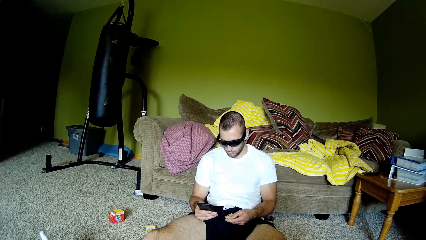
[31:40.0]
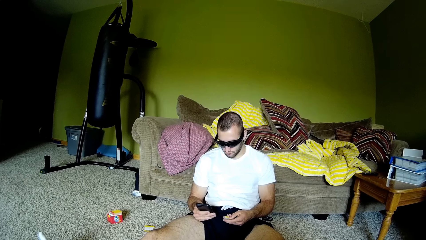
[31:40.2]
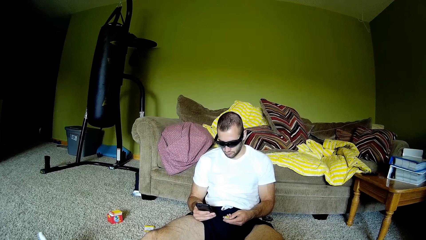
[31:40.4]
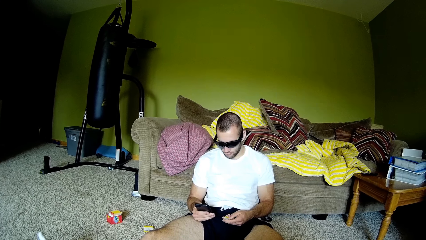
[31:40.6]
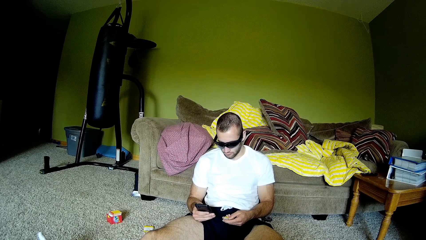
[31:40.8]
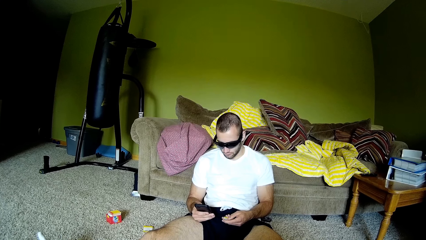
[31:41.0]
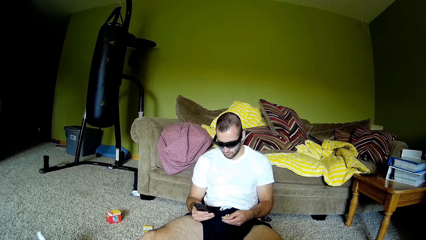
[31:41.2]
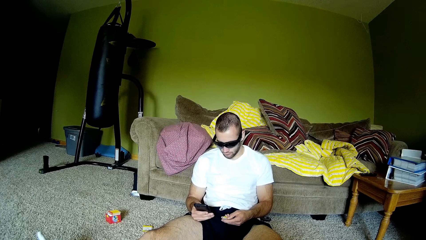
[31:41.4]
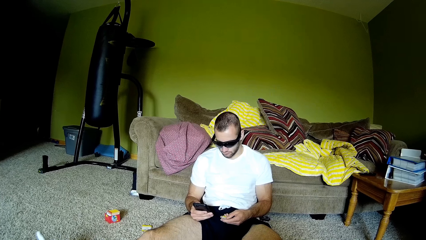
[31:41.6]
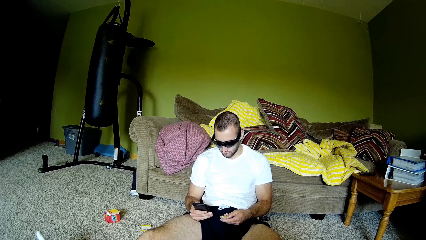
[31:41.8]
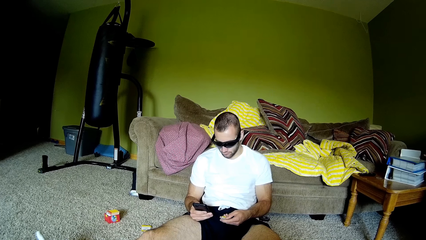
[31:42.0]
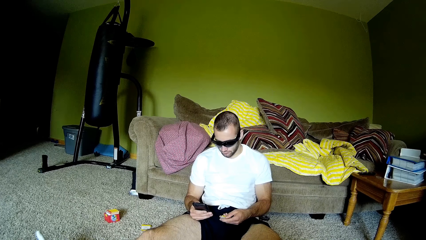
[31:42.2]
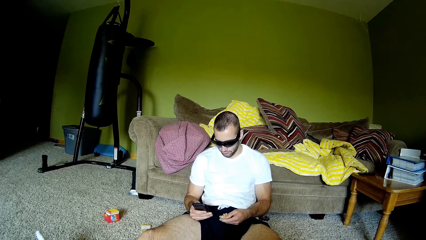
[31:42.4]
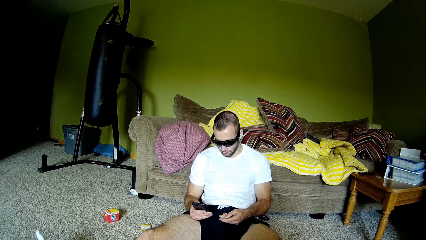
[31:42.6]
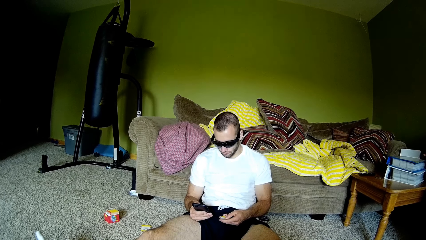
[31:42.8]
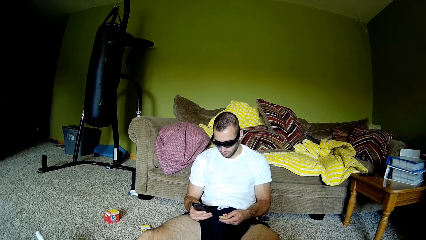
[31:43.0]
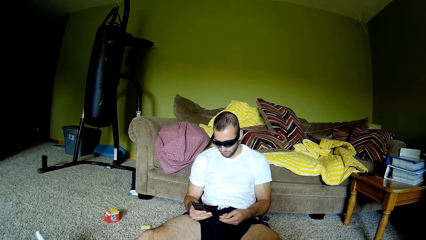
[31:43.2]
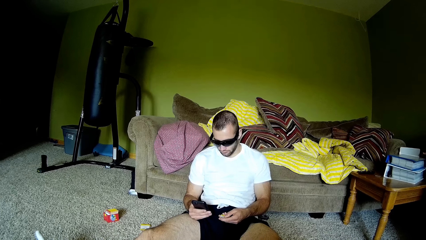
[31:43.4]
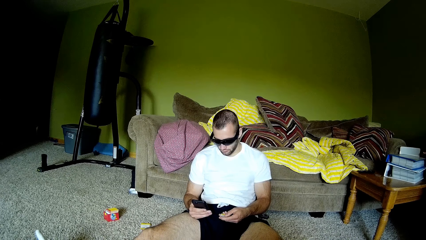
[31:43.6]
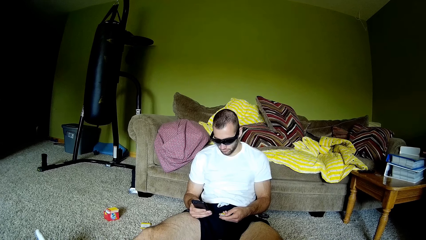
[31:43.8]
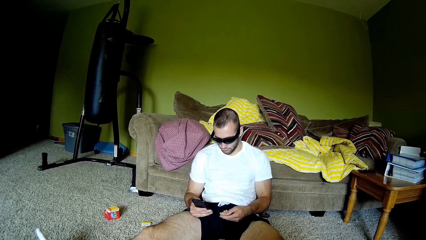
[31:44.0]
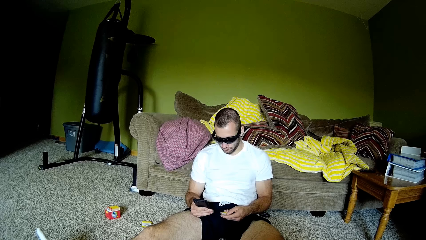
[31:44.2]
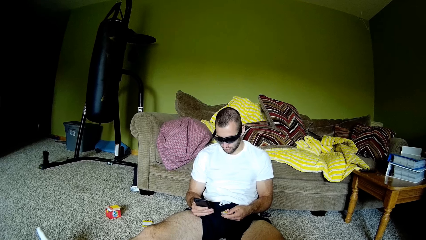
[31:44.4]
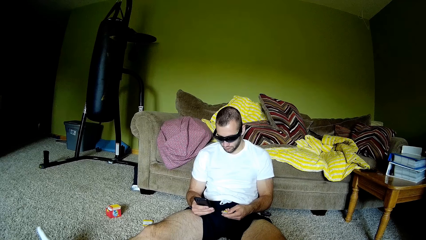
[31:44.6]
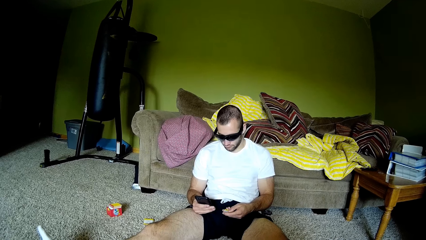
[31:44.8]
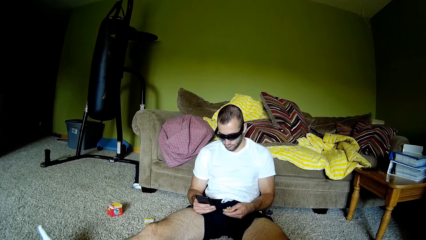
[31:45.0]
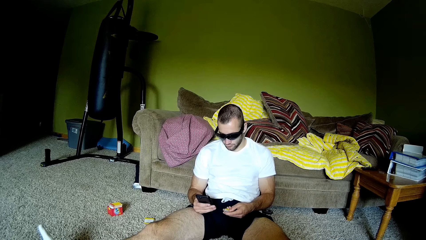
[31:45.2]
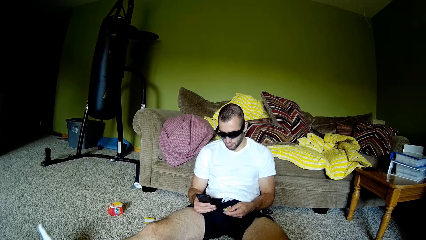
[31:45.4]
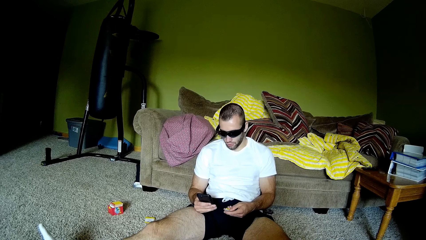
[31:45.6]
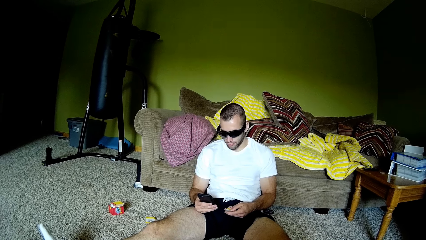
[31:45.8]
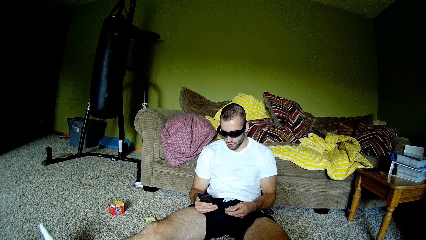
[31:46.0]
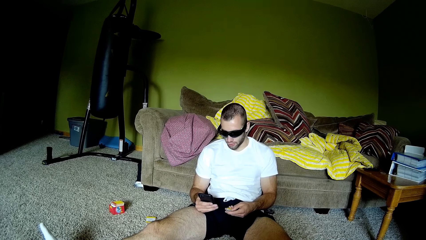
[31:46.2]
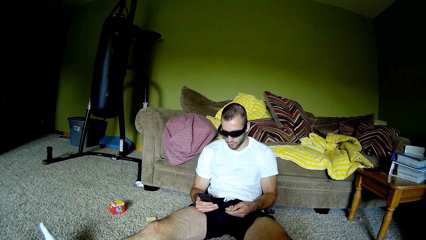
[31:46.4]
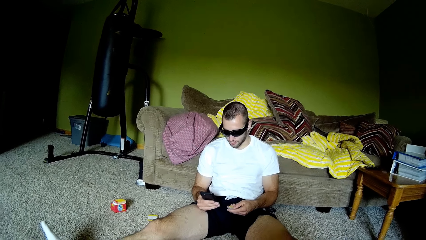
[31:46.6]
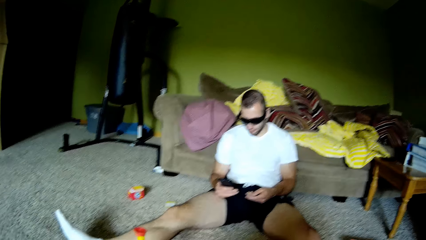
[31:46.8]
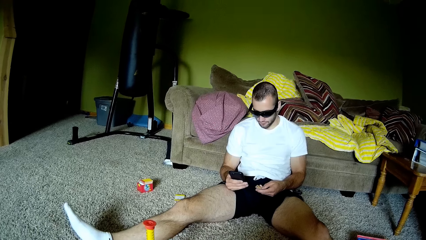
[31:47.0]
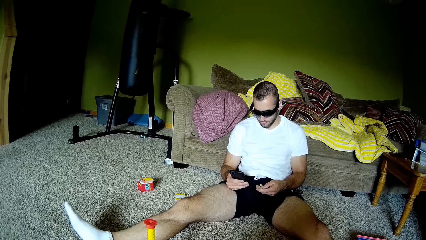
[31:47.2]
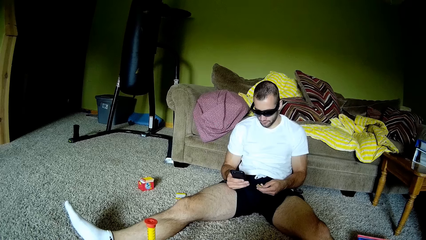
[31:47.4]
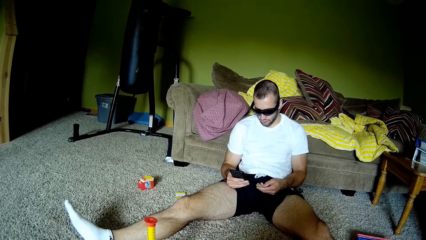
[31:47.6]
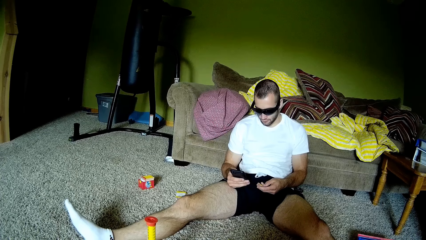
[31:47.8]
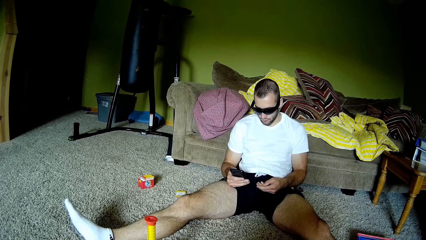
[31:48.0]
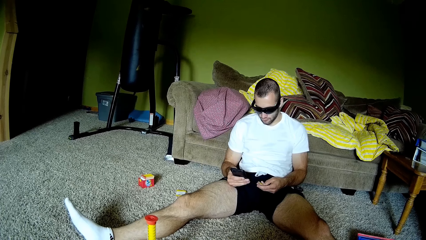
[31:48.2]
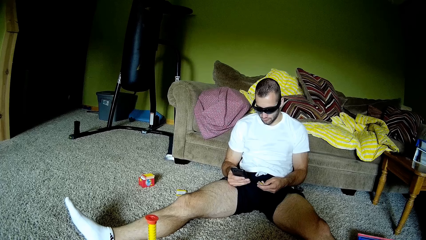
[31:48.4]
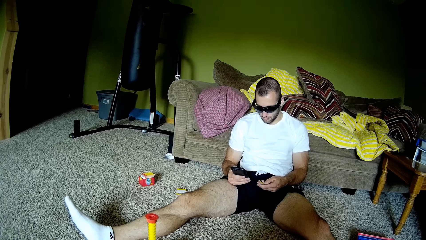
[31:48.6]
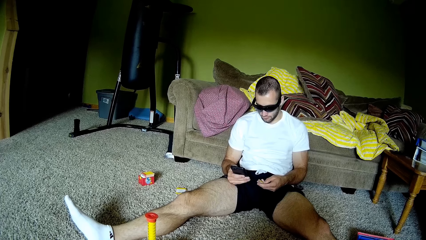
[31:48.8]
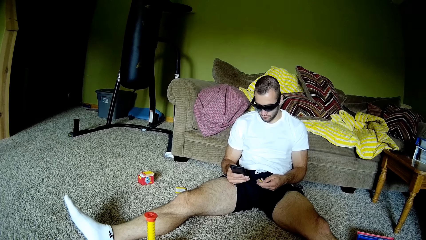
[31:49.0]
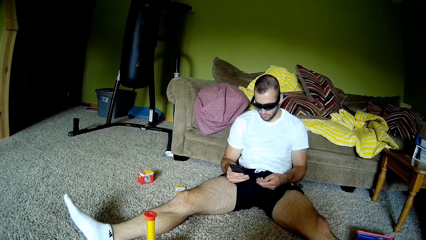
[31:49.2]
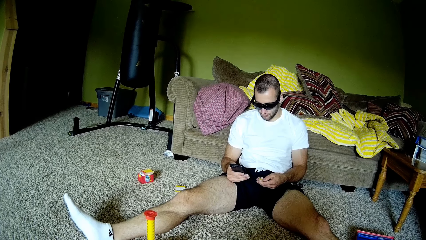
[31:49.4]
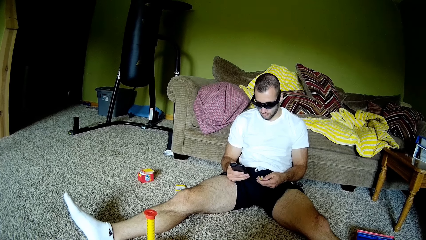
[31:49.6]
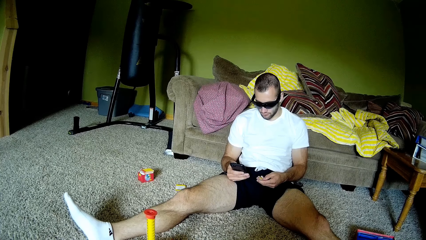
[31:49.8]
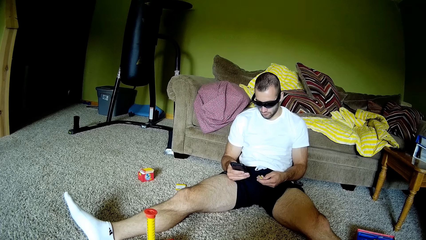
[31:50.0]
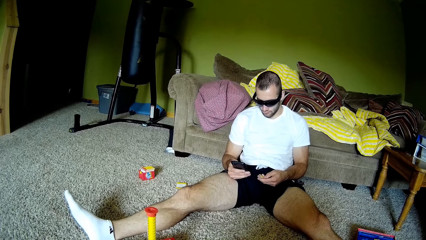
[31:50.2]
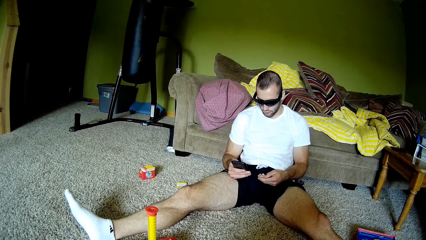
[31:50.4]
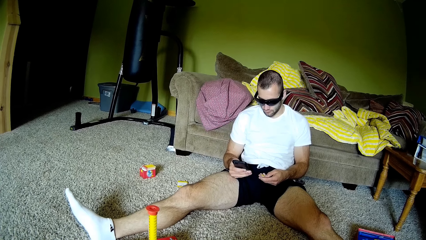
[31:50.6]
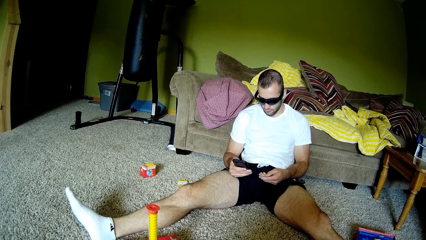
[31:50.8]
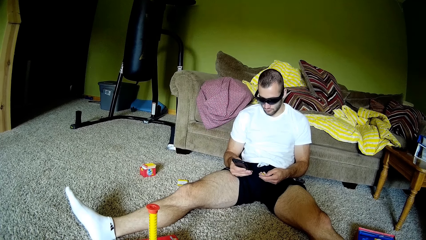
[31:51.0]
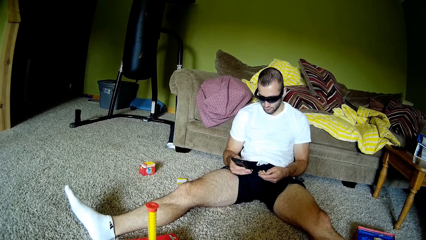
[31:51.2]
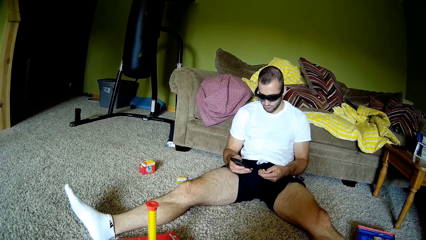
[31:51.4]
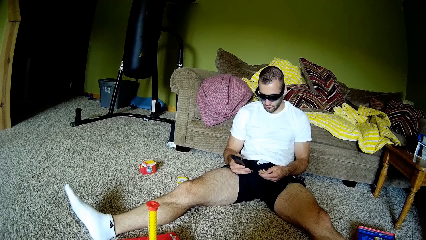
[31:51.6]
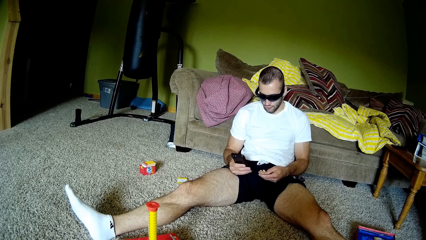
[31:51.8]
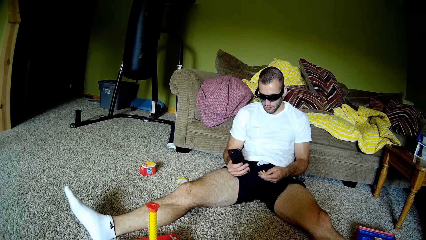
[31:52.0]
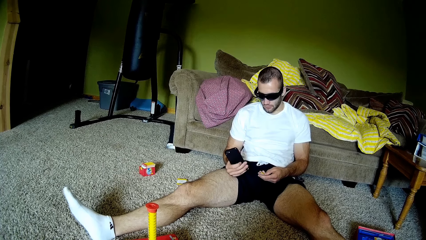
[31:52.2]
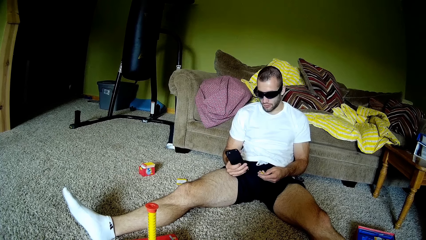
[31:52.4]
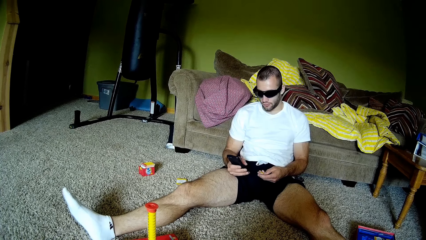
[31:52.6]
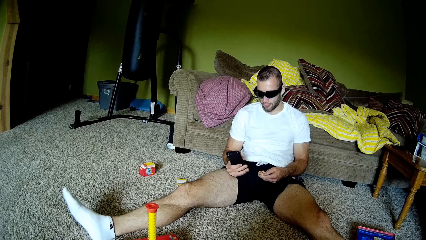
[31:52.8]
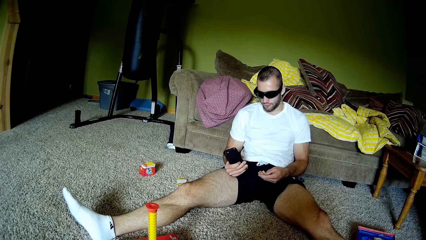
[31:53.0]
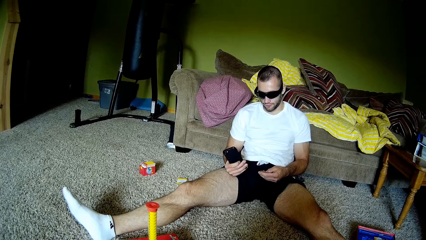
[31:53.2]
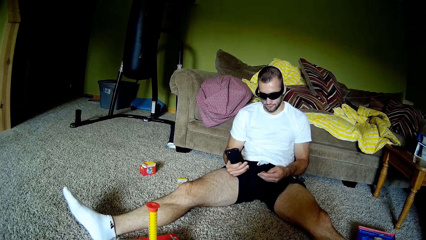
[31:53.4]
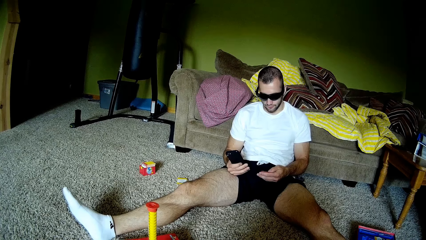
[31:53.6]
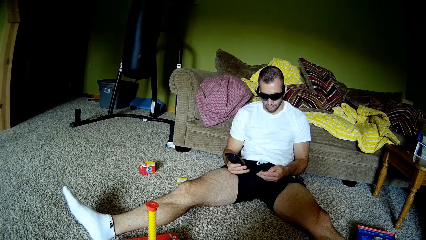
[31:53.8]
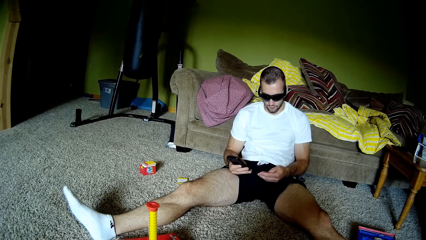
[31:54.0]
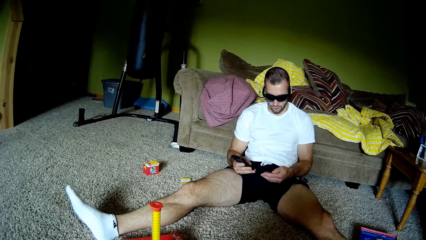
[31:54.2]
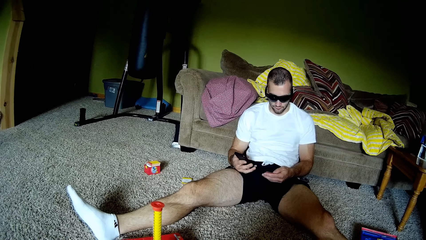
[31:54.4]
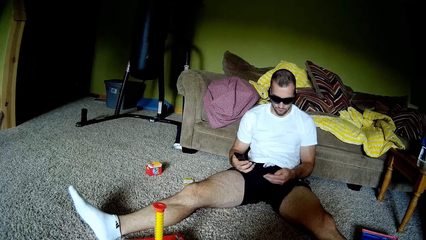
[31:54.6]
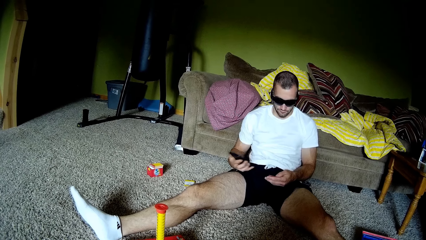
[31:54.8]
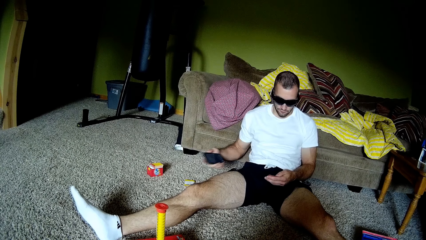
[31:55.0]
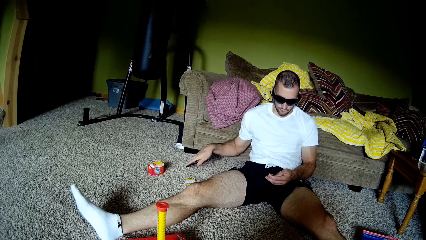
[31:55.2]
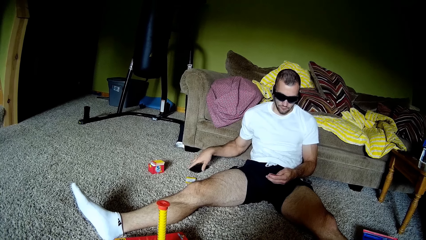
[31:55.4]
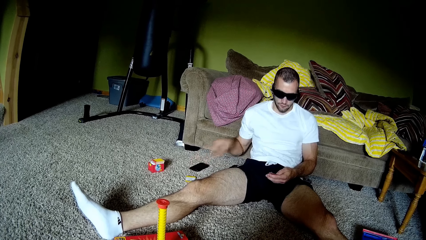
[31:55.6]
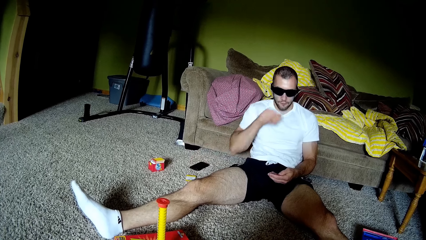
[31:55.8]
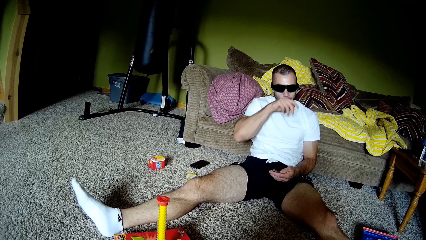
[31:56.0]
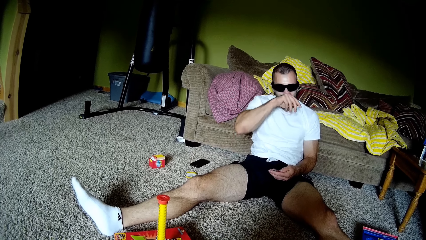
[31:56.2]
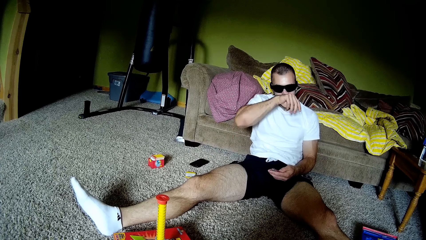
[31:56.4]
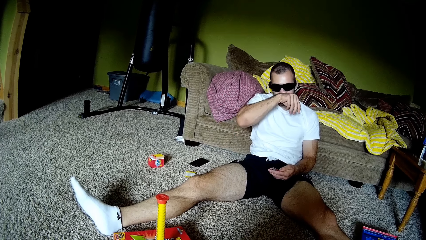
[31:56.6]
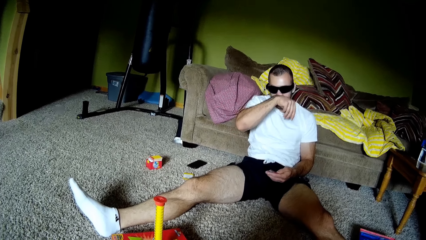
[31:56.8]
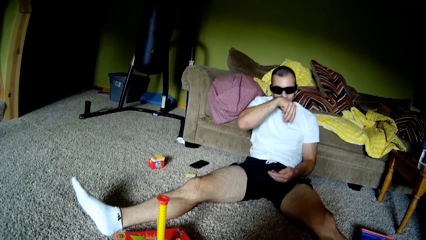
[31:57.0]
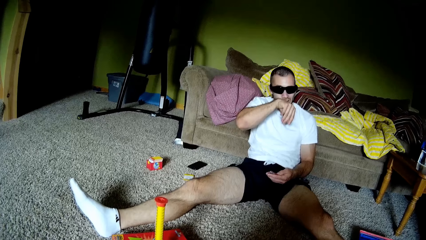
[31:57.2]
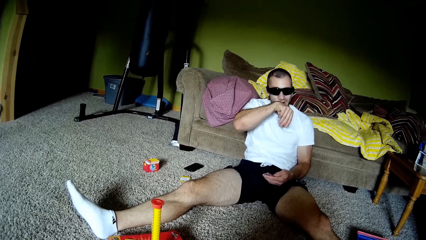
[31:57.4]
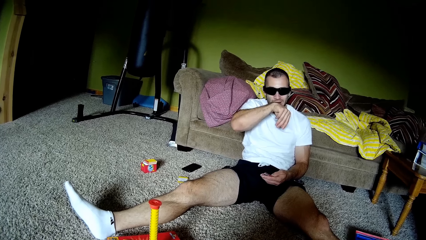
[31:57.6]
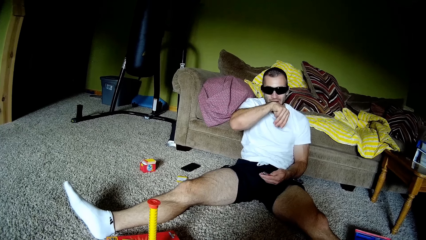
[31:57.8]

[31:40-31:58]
The camera wearer talks to a man. They look at the man. The man talks to the camera wearer and operates his phone. The man talks to the camera wearer. The man places the phone on a floored carpet. The man scratches his face with his hand. The man wipes off his face with his arm.
